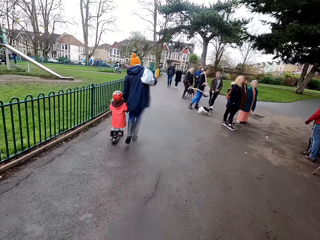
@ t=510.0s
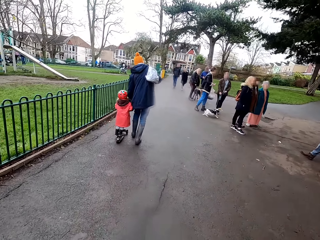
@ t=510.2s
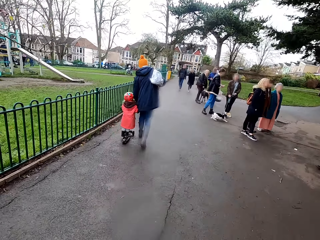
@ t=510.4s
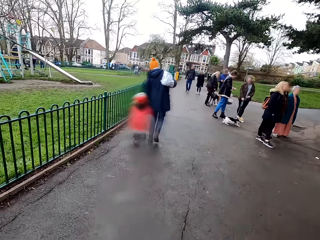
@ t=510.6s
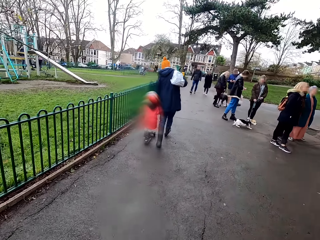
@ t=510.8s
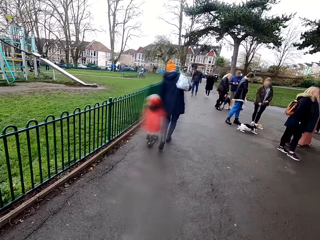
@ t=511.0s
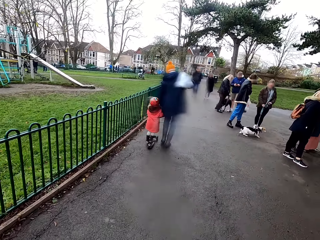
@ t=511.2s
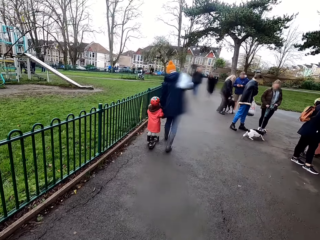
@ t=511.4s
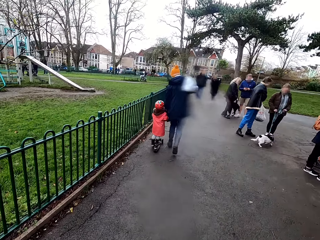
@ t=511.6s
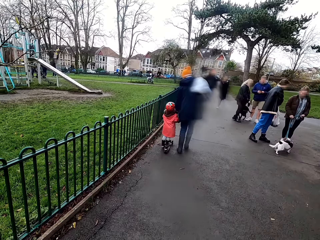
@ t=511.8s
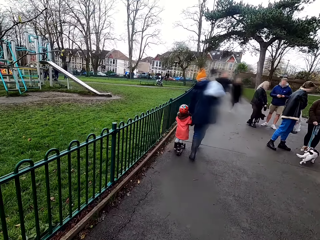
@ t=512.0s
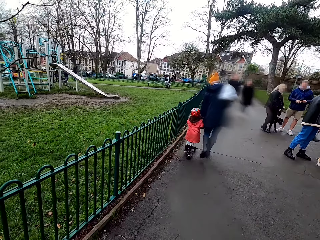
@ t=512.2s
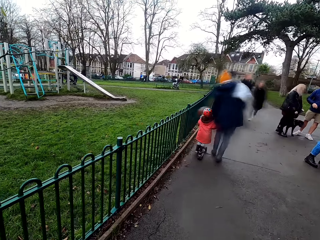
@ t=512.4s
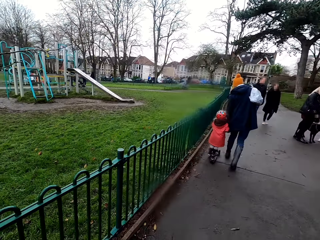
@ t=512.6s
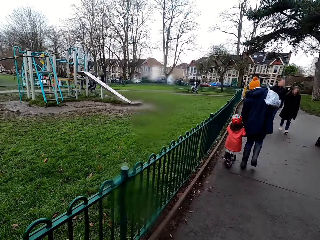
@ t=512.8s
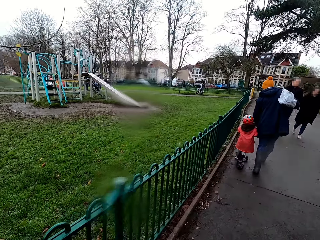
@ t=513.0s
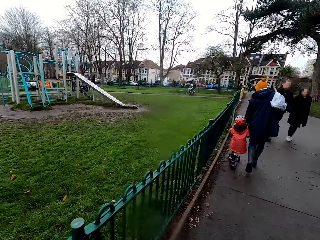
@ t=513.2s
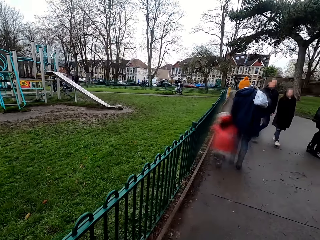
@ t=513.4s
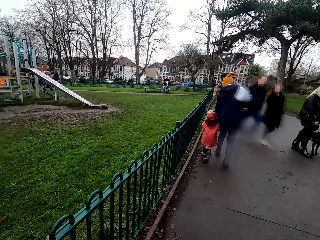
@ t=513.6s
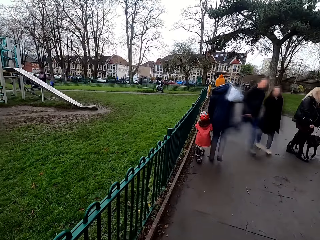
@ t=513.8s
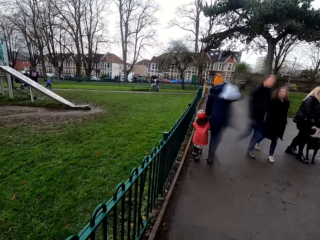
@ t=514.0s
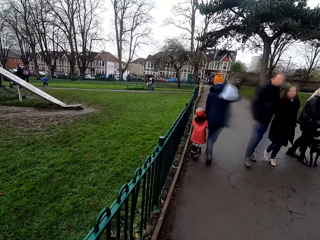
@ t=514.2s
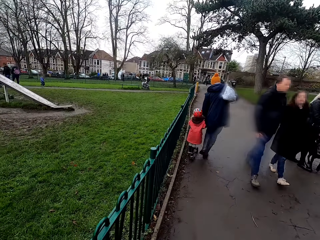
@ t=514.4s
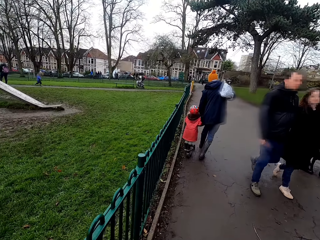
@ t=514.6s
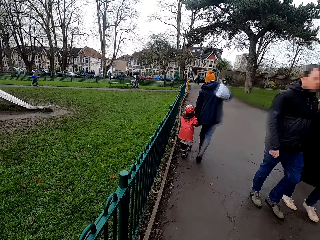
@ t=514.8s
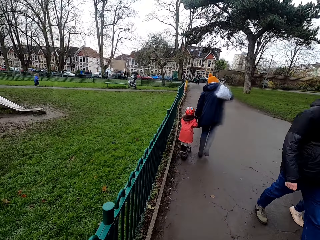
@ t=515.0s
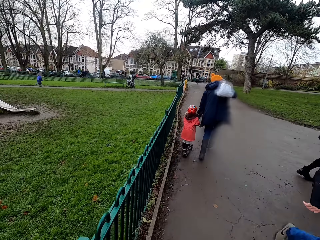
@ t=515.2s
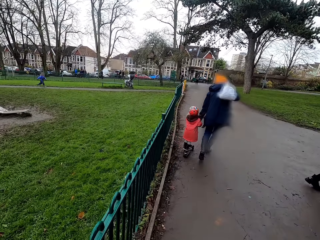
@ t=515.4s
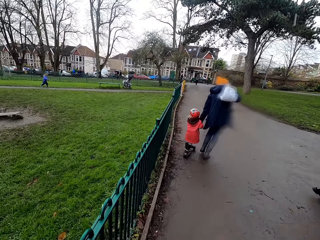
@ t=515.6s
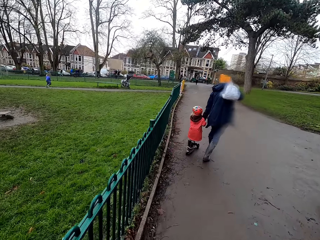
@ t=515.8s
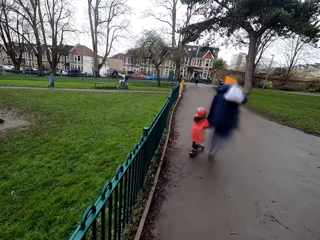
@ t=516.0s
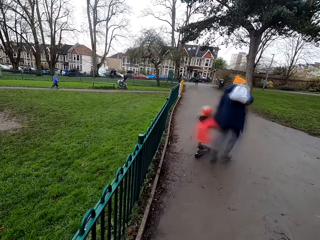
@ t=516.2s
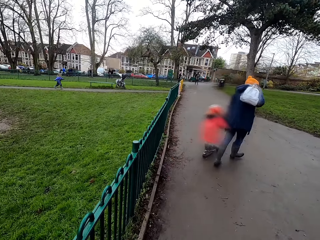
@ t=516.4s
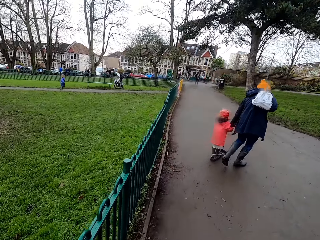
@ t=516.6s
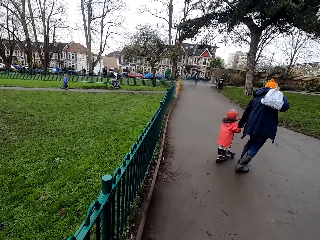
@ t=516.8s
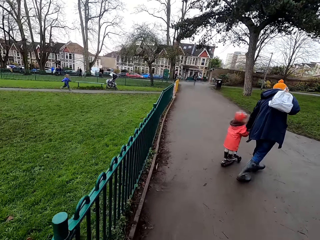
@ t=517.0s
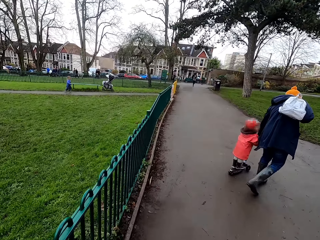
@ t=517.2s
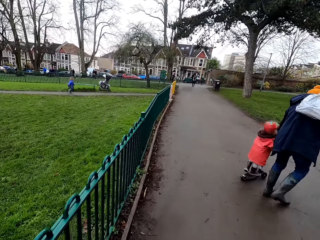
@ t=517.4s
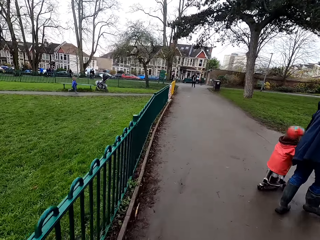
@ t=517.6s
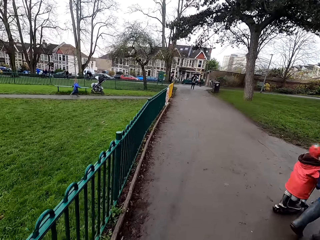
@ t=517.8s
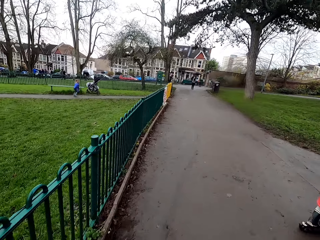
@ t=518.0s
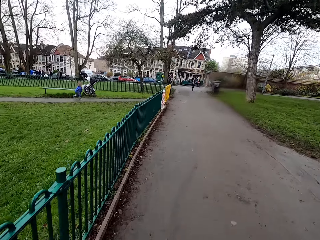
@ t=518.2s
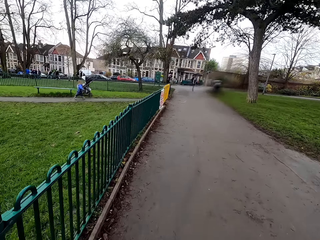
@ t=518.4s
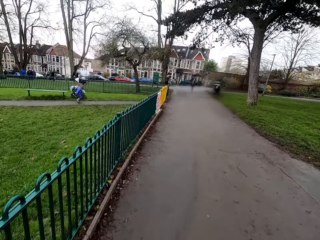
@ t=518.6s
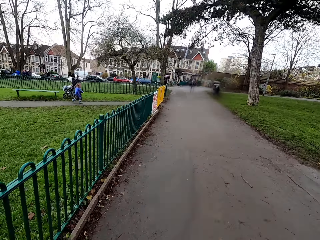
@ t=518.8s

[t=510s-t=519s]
The camera wearer rides past a group of people.

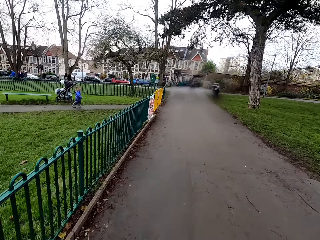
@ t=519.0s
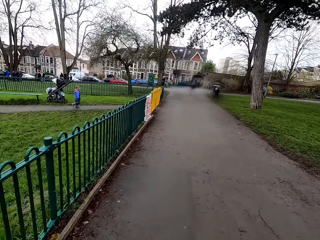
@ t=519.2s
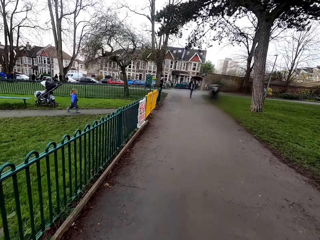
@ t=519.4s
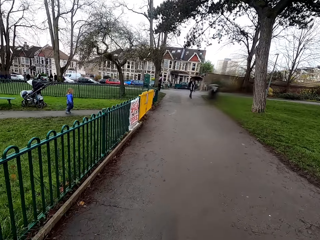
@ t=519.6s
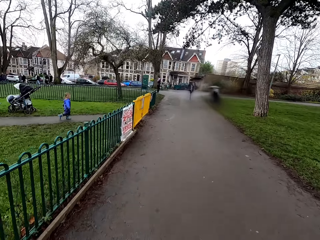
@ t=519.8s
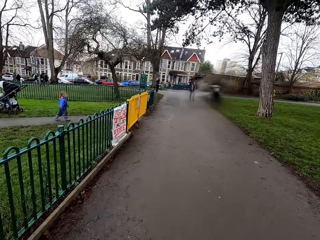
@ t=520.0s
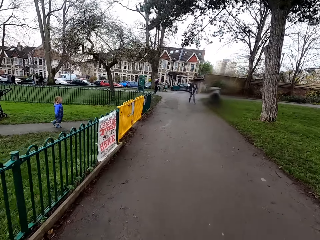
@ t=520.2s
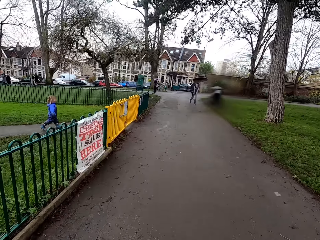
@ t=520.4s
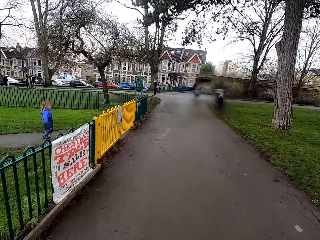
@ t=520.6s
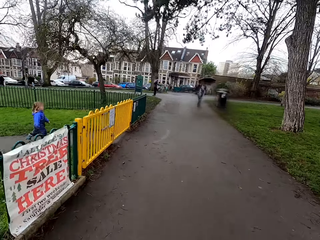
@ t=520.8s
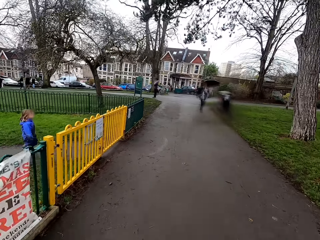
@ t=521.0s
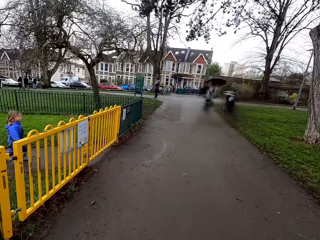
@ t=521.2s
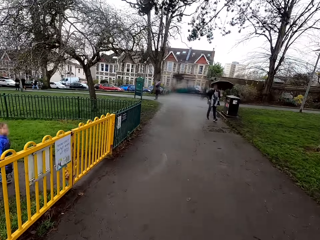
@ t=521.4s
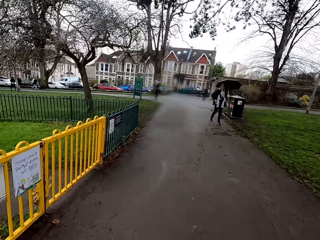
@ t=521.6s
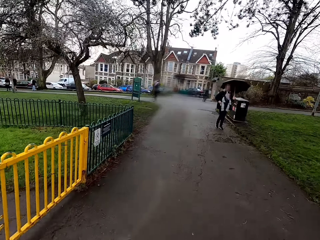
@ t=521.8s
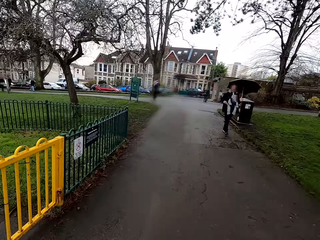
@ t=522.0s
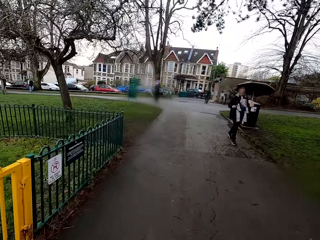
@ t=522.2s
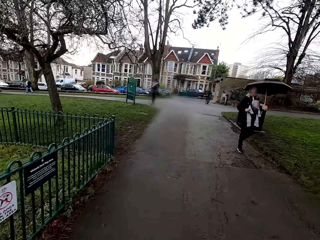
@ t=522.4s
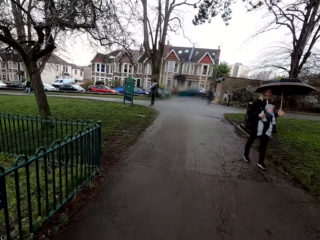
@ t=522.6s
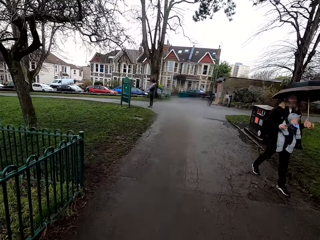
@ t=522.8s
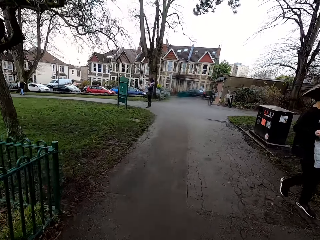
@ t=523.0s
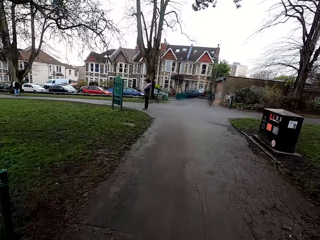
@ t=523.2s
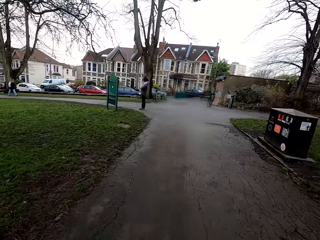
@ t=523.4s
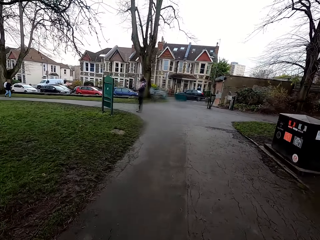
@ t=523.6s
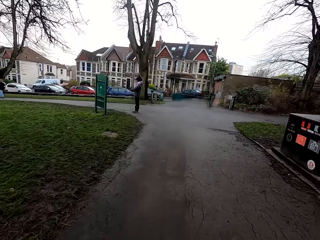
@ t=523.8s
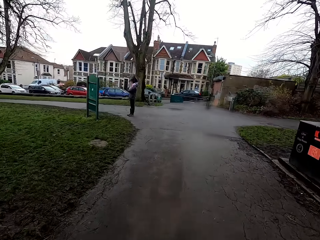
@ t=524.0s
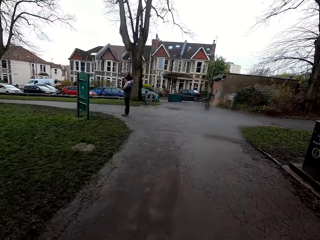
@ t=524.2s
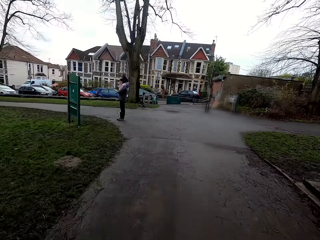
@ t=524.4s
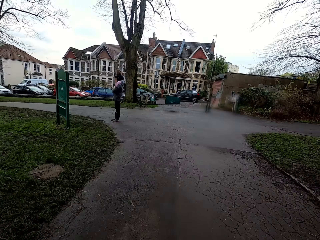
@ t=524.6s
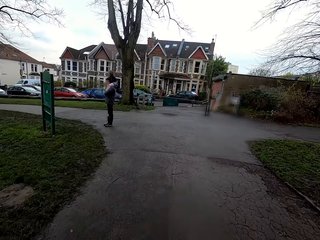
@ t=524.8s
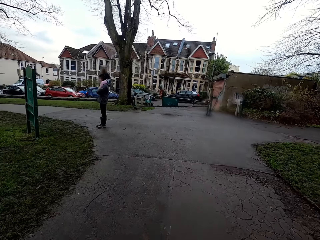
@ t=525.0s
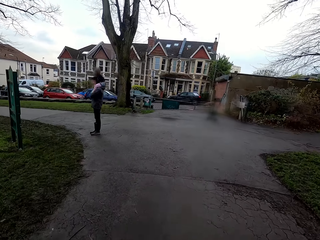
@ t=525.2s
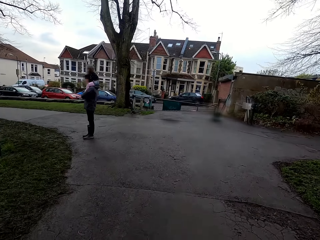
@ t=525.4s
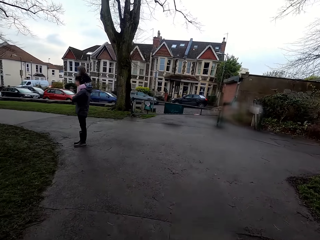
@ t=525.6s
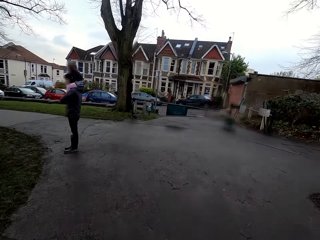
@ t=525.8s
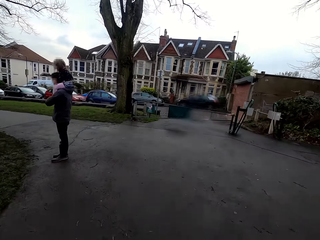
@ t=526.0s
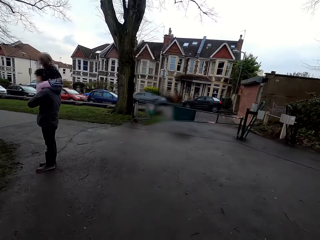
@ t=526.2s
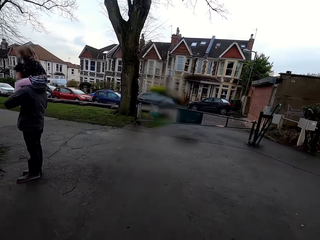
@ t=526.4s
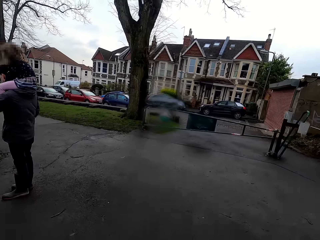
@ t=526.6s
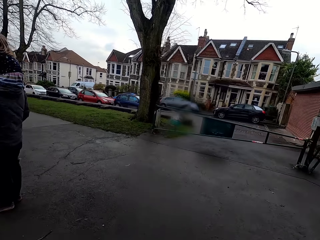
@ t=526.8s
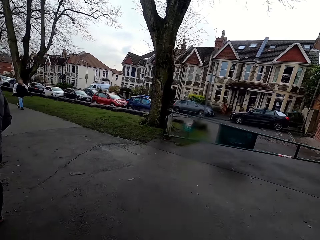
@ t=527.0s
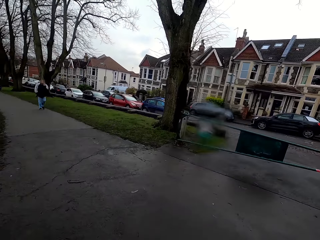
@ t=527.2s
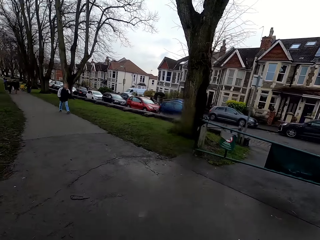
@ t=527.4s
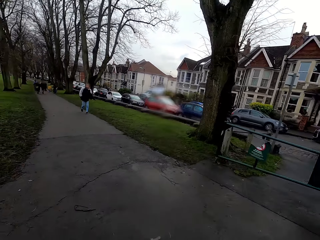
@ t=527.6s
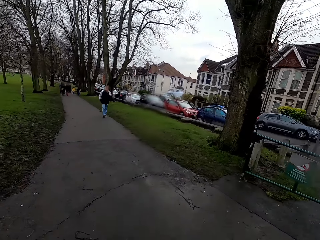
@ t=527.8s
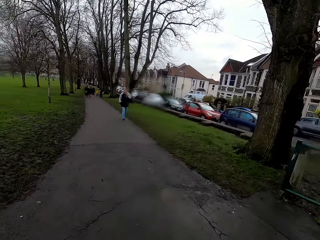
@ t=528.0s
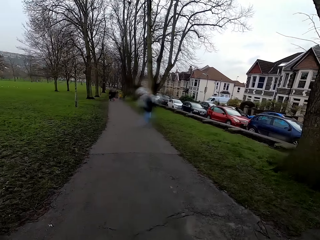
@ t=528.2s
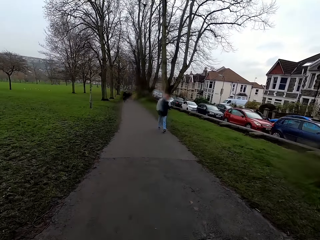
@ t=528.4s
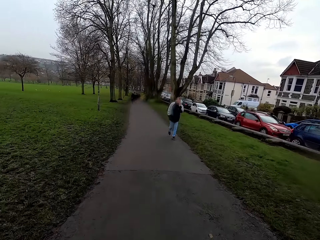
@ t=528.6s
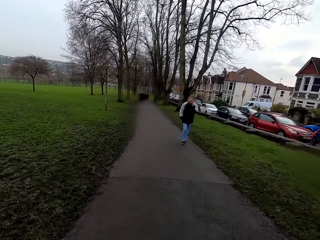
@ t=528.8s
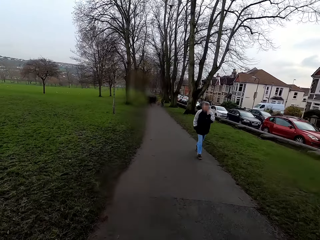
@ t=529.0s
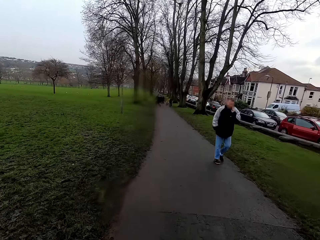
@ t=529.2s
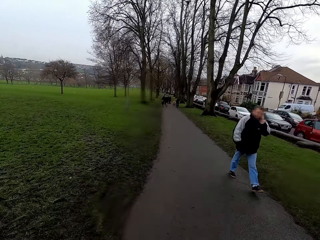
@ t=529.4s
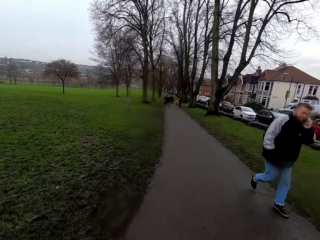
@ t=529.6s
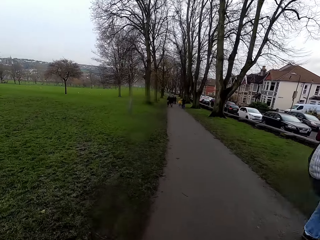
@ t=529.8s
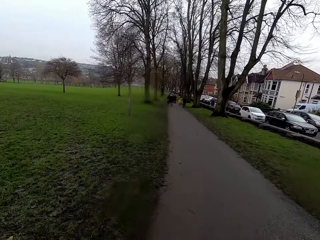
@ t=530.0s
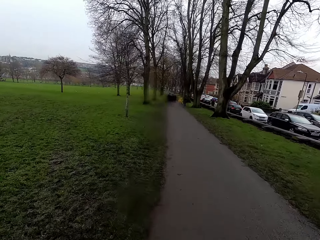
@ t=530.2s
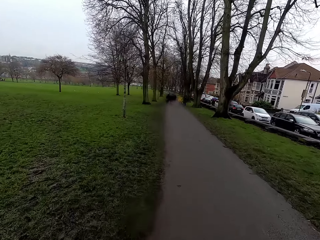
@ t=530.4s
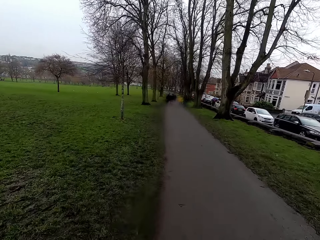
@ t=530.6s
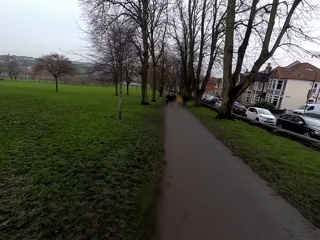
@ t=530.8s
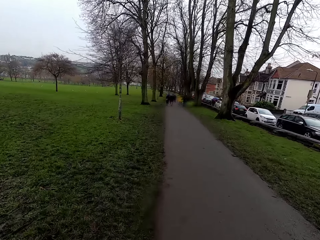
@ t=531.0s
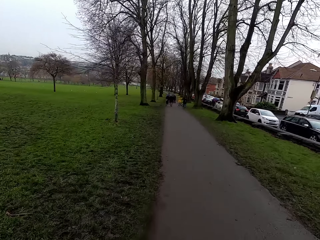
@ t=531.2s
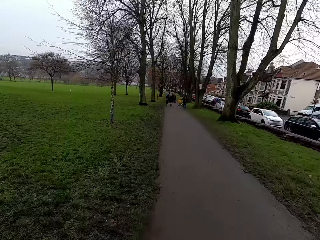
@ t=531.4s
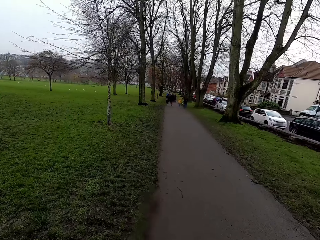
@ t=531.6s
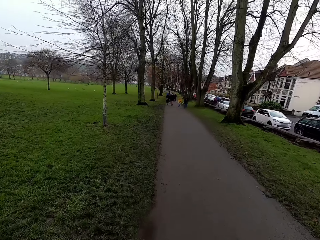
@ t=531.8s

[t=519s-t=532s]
The camera wearer rides past a girl. They ride past a woman and a baby. They ride past a man and another girl. They ride past another man.
